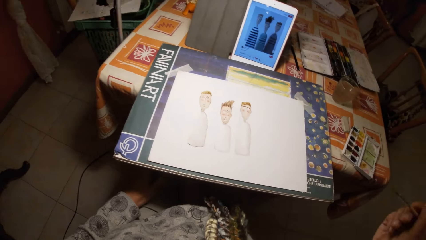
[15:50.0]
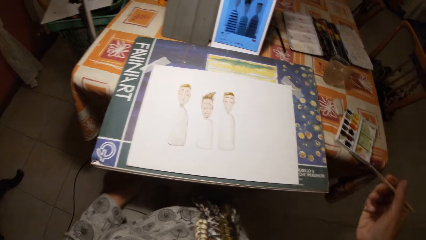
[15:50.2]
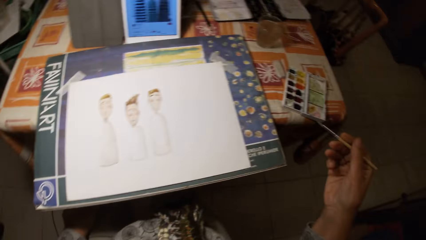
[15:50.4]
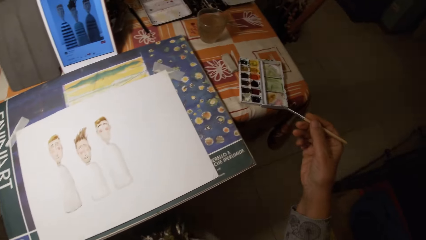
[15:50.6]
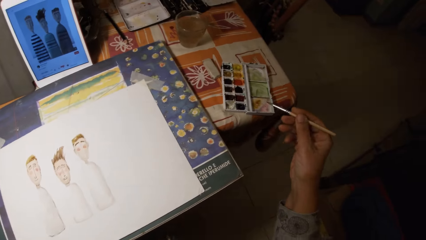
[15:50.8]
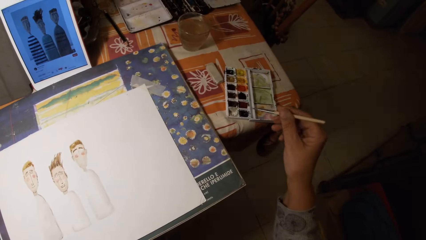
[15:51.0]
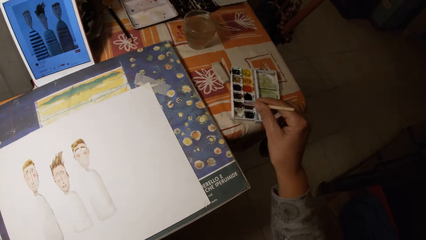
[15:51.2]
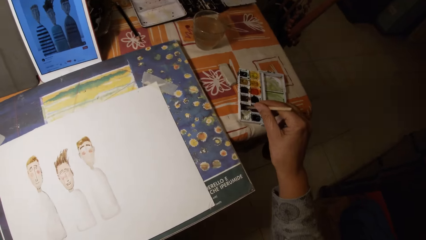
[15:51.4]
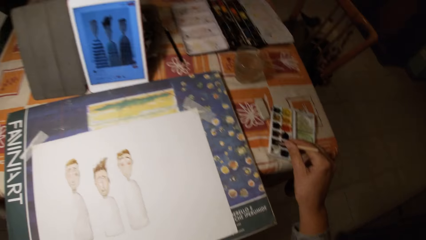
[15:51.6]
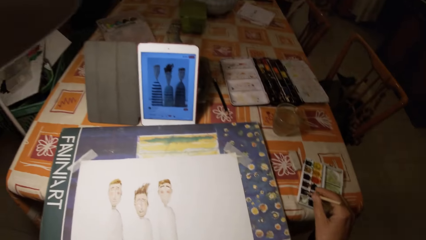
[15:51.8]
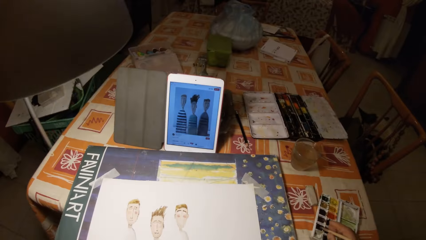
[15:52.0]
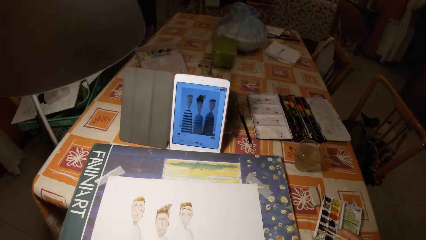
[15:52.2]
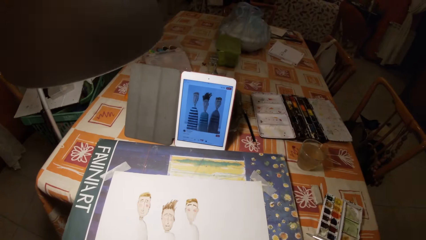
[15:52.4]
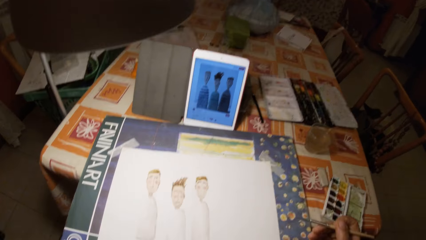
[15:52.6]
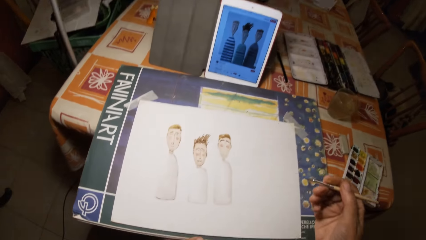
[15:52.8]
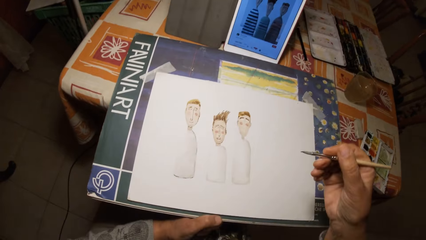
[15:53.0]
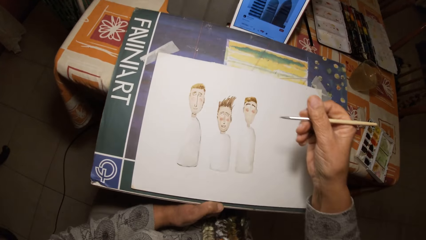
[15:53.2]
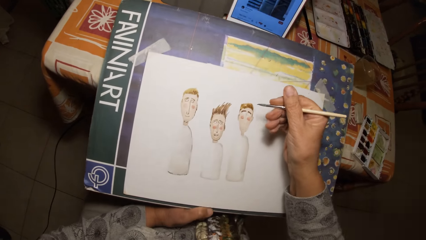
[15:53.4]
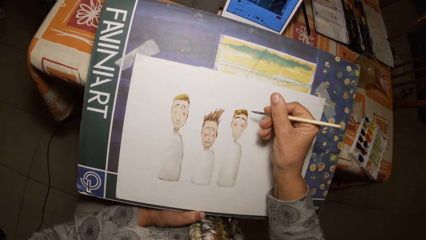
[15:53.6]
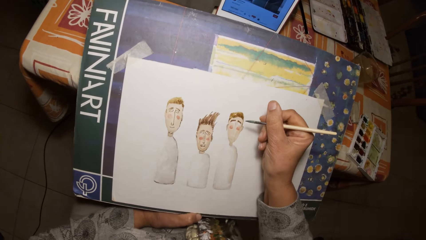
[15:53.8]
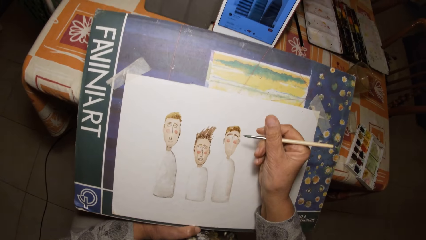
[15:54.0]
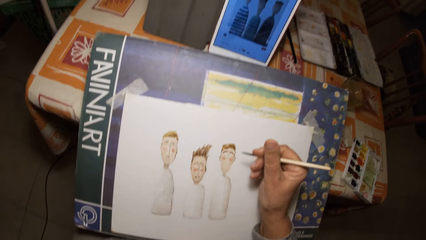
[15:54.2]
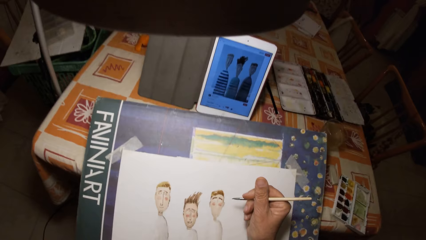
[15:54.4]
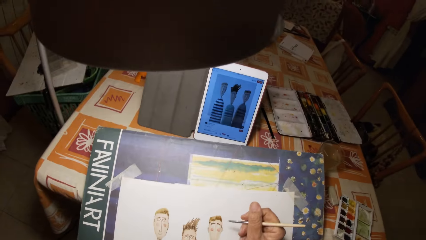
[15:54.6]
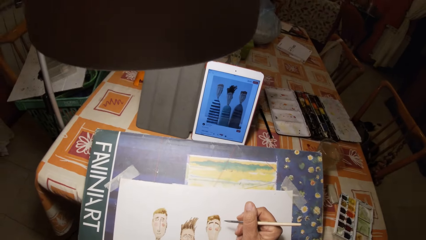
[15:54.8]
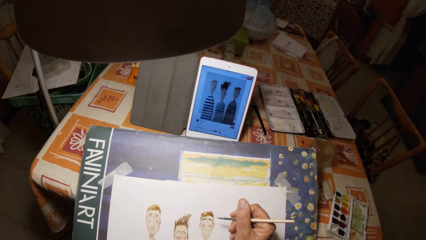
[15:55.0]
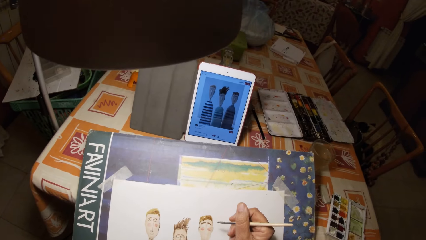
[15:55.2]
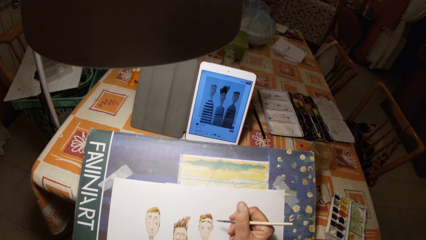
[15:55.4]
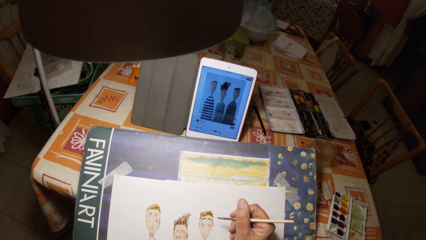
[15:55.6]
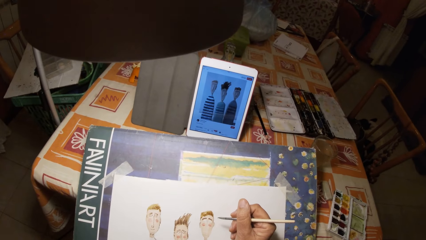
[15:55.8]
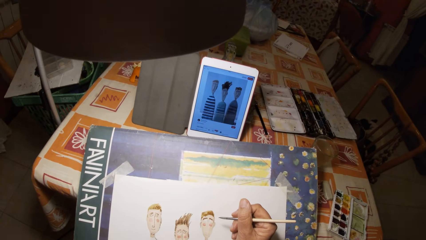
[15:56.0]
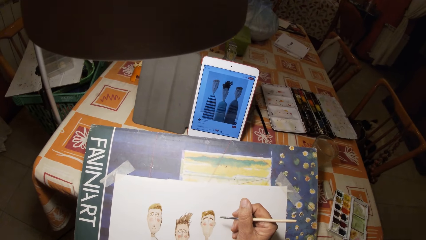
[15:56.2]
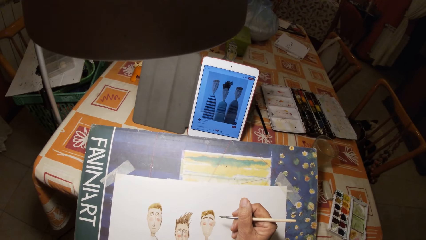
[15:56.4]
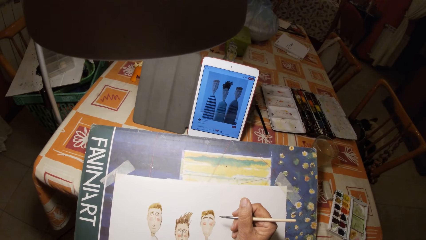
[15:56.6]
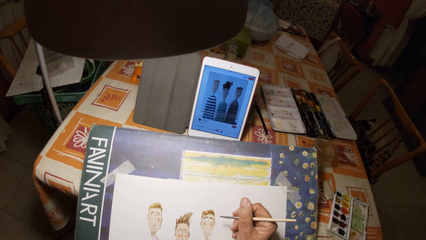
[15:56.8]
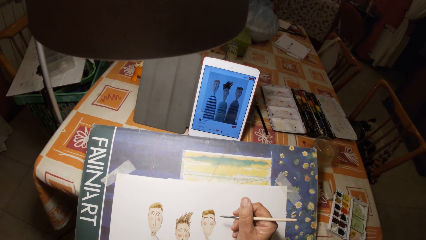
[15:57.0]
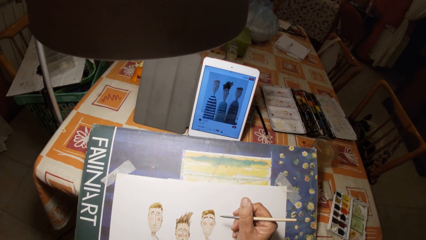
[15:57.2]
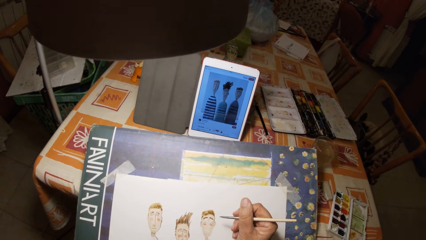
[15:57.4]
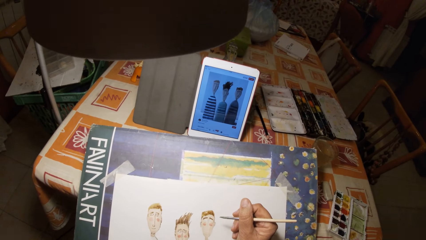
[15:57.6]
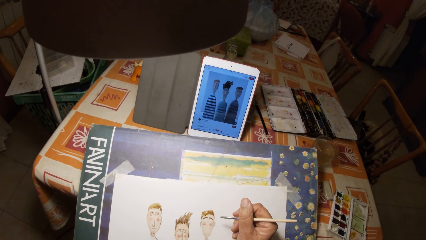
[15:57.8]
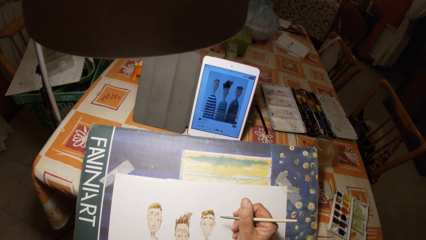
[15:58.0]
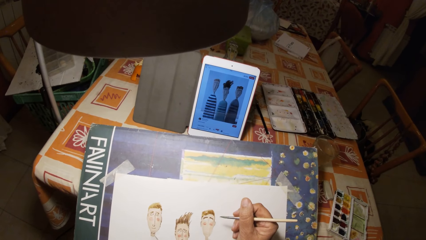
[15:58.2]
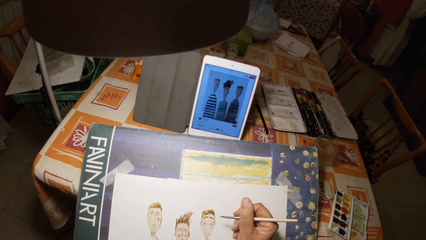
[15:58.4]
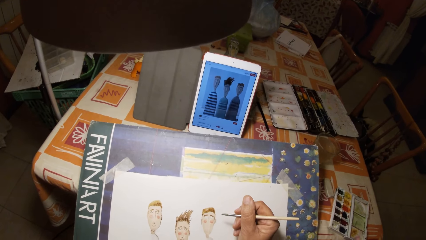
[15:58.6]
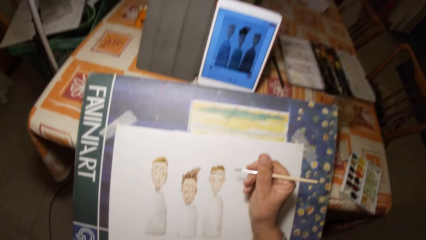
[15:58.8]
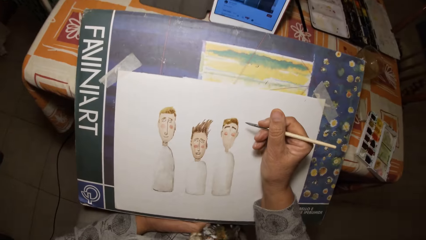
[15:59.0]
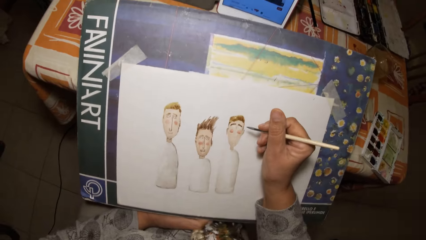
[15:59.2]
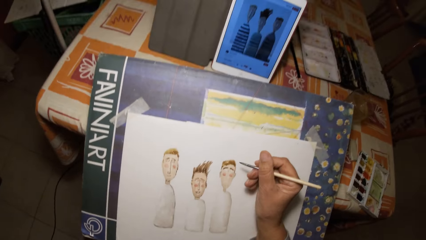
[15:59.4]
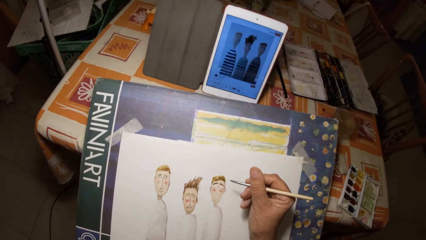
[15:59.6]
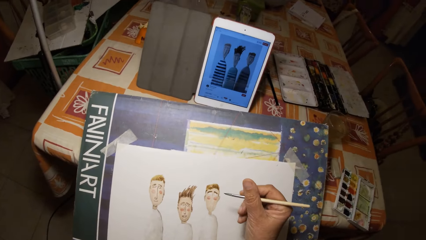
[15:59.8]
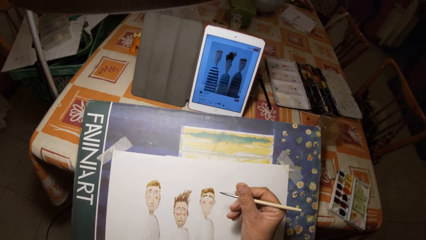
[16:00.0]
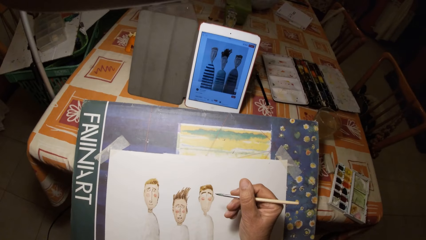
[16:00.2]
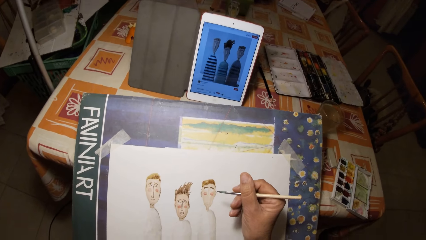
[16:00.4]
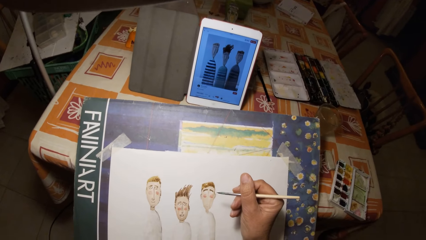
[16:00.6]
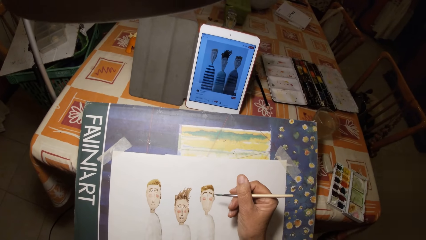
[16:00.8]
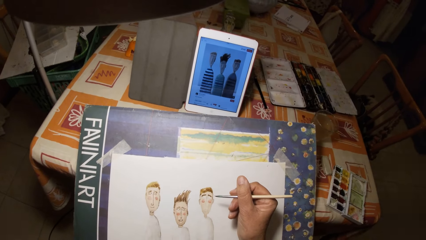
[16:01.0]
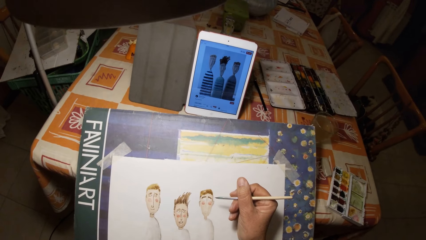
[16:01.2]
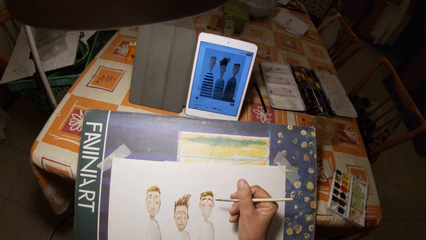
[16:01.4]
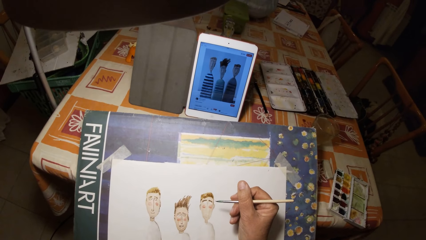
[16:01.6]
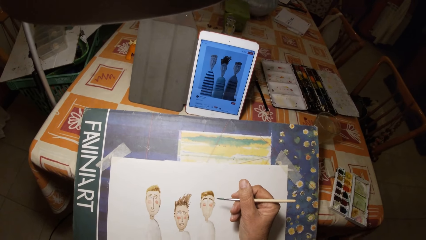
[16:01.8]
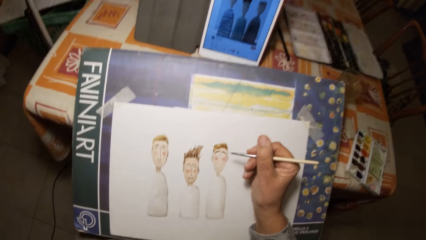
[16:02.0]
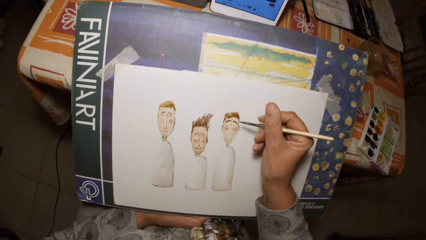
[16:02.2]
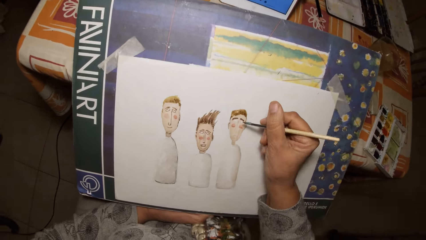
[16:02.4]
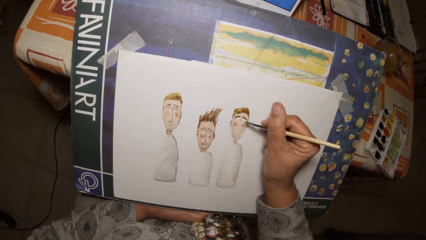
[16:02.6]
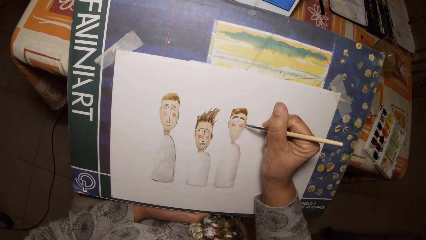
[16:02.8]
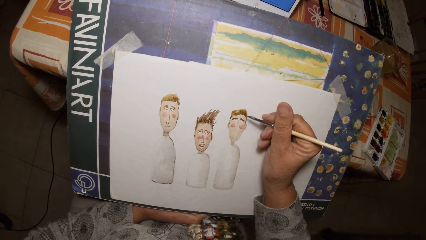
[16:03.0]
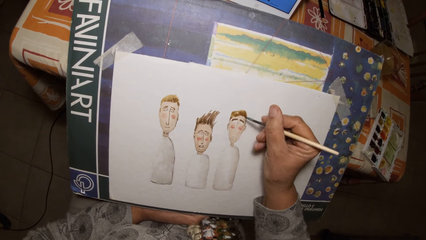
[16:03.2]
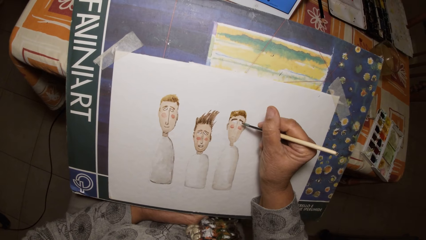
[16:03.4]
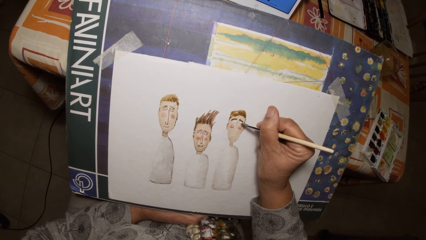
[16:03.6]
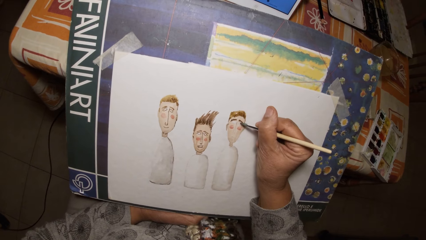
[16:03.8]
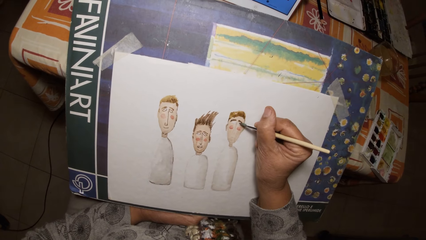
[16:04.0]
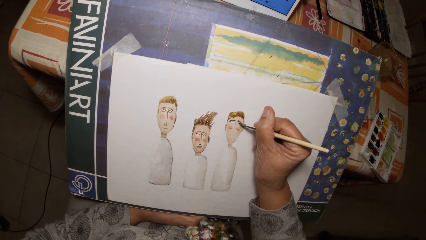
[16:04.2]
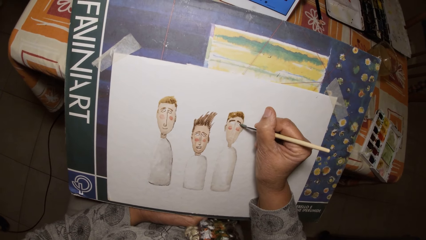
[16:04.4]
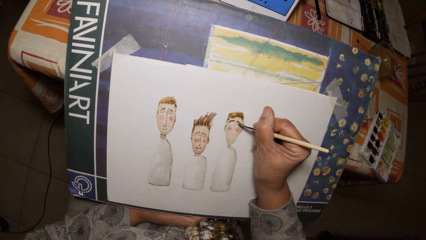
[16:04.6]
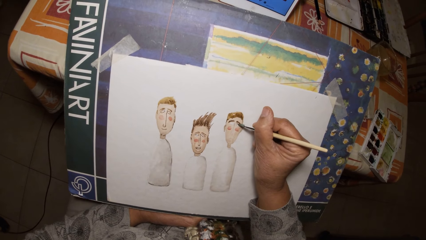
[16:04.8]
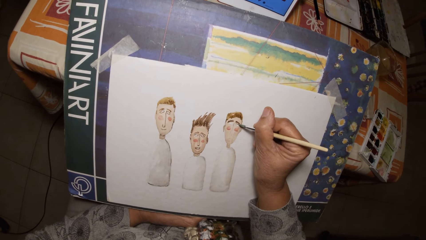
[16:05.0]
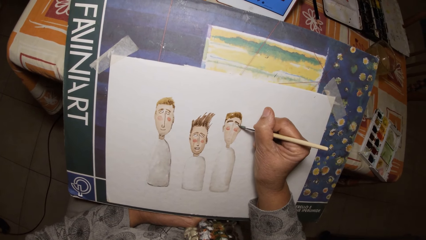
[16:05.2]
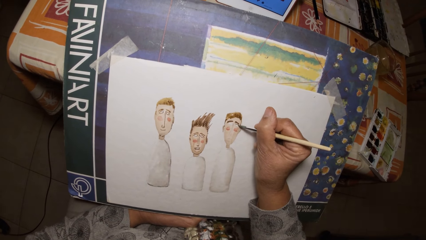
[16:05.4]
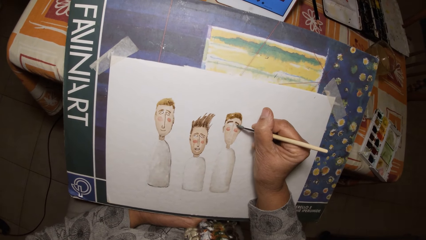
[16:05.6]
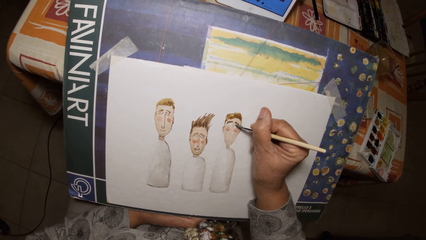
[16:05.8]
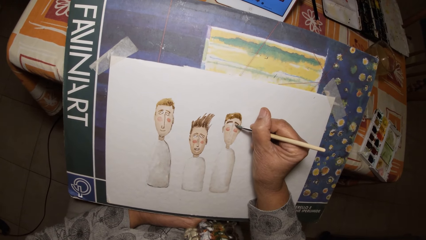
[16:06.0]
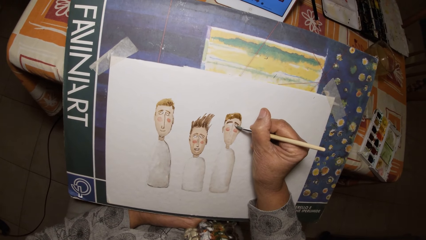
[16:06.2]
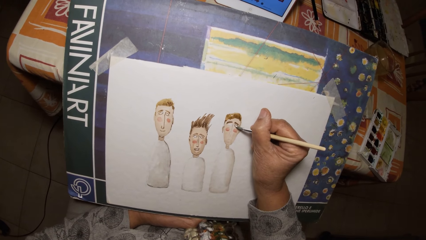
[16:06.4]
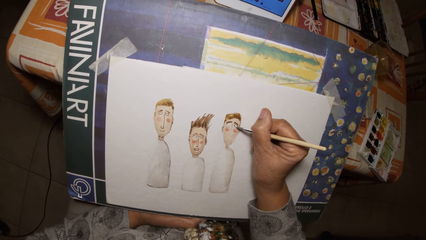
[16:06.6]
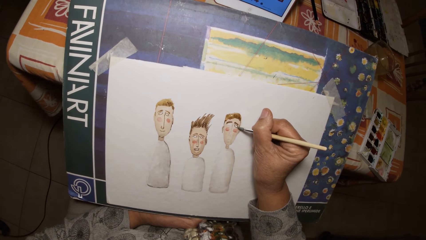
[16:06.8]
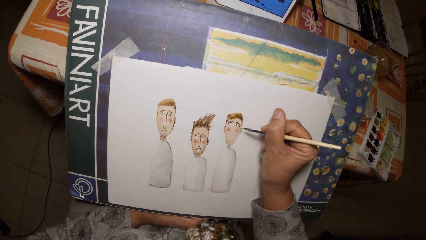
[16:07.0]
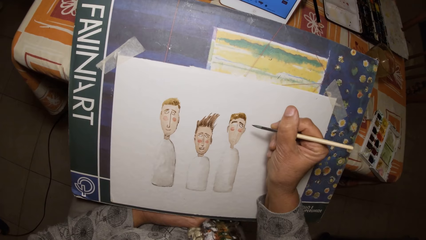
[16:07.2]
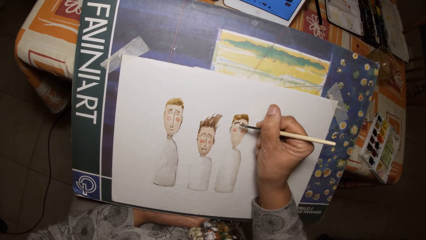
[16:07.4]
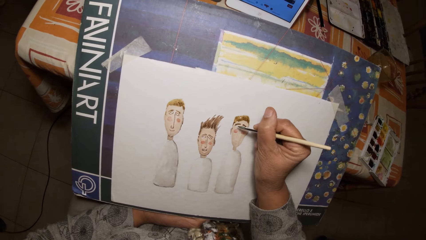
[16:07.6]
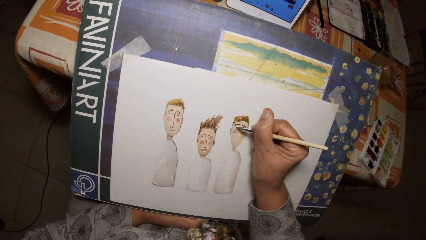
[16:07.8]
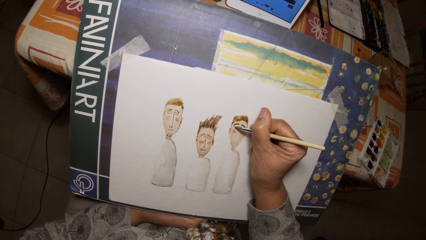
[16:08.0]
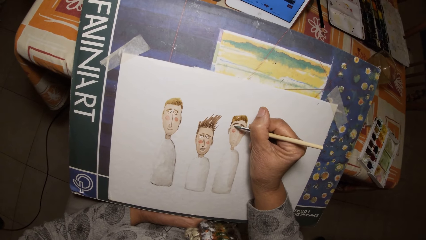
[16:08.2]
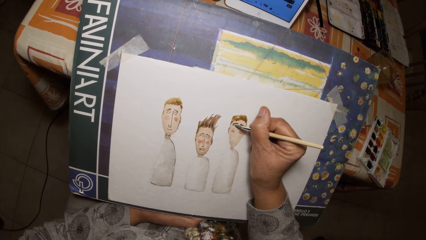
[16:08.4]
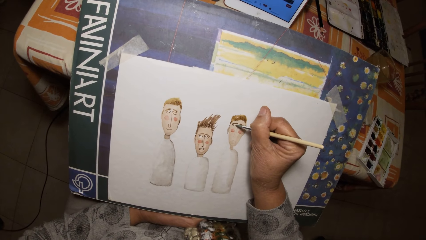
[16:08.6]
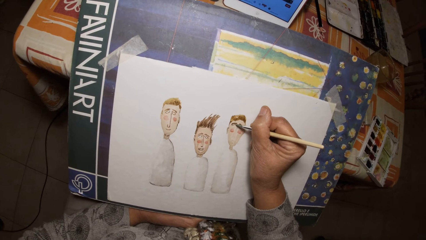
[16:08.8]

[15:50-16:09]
The camera wearer dips the painting brush in his right hand in the paint palette on the table. He draws on the paper with the painting brush in his right hand.
